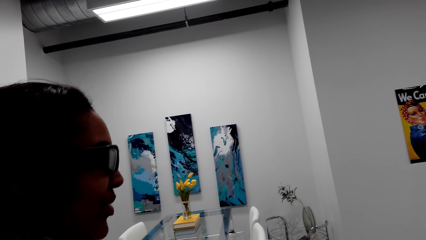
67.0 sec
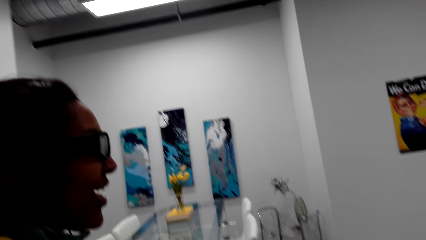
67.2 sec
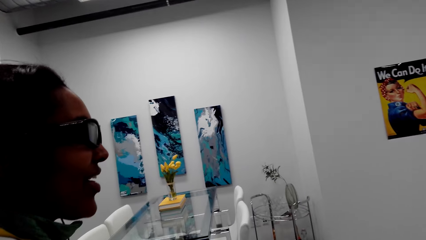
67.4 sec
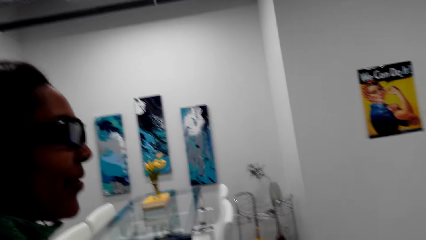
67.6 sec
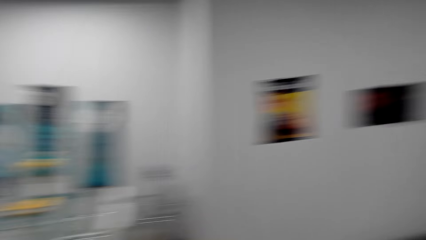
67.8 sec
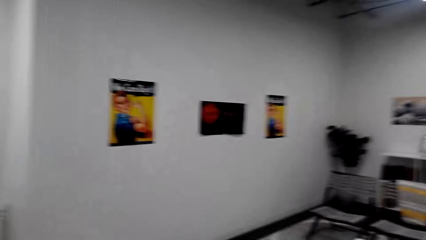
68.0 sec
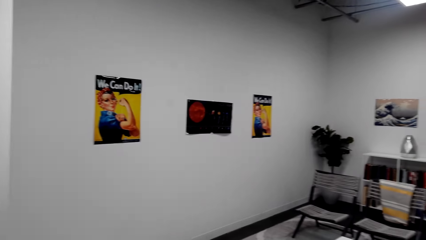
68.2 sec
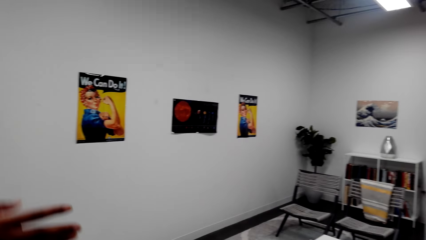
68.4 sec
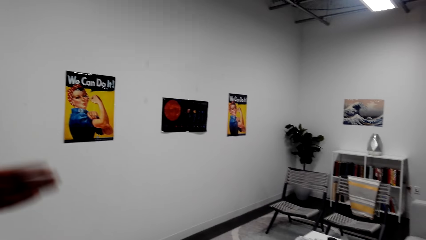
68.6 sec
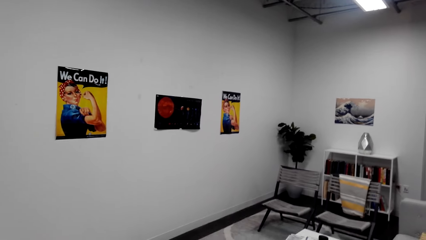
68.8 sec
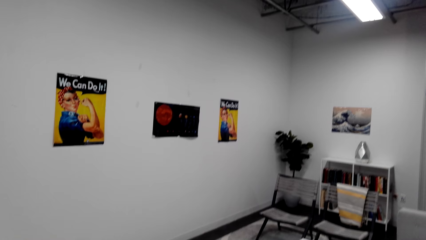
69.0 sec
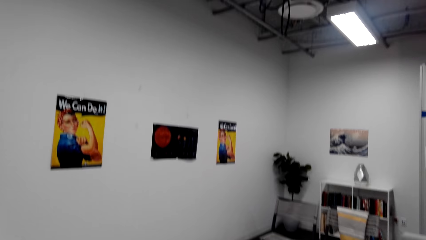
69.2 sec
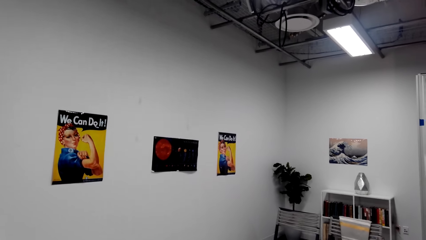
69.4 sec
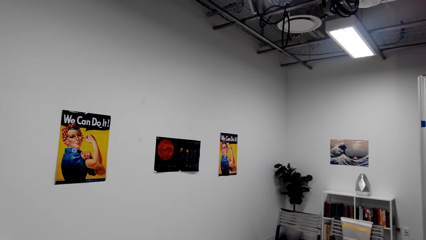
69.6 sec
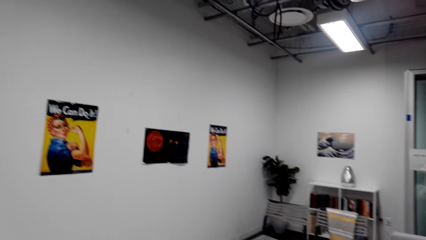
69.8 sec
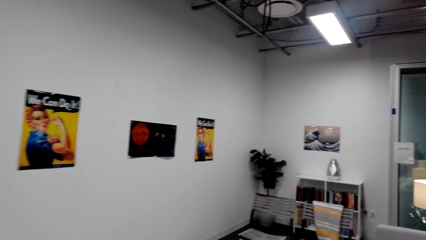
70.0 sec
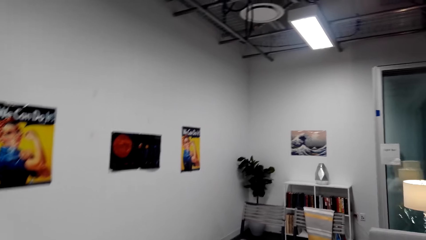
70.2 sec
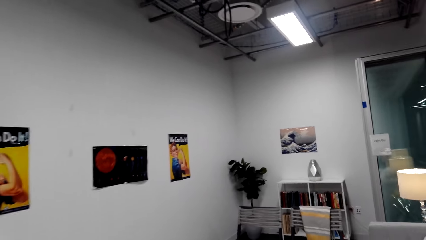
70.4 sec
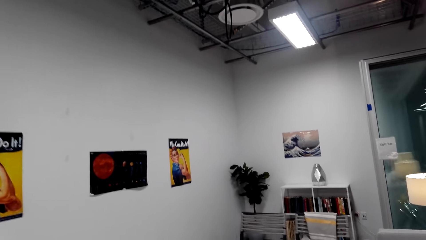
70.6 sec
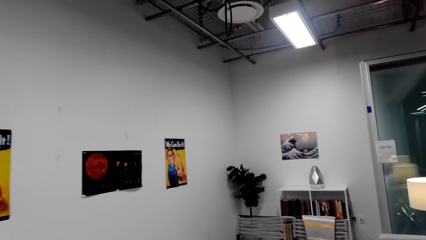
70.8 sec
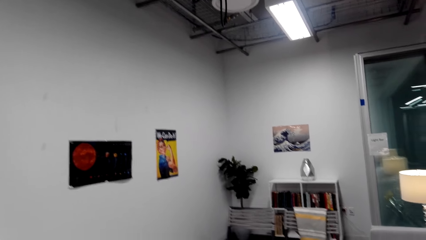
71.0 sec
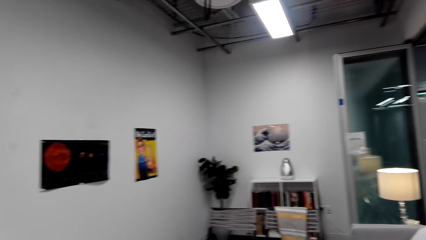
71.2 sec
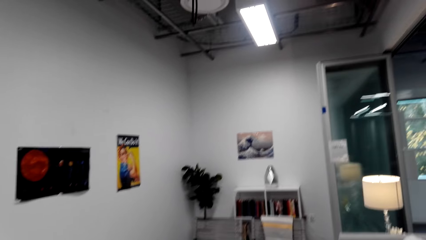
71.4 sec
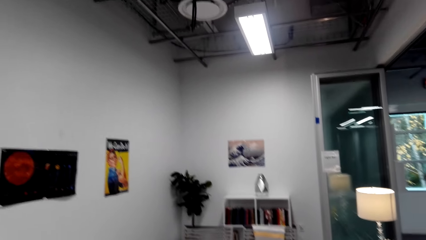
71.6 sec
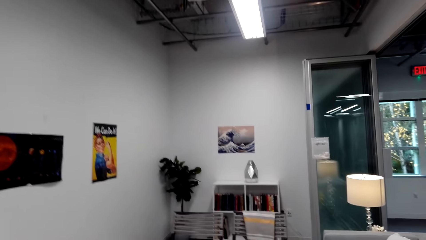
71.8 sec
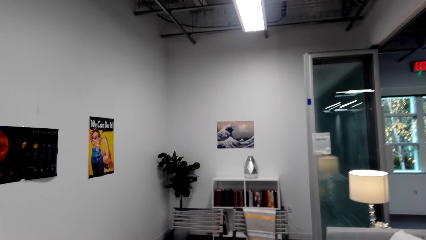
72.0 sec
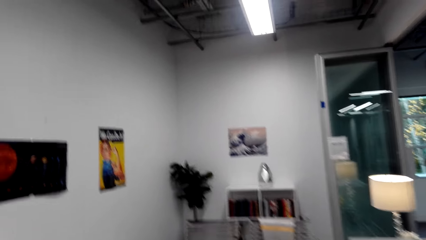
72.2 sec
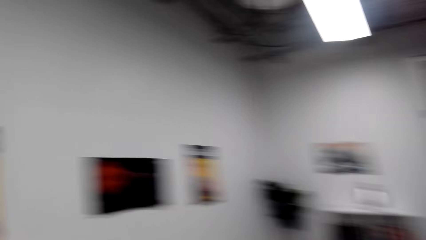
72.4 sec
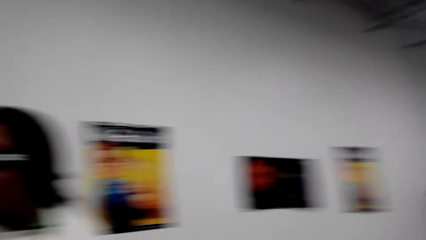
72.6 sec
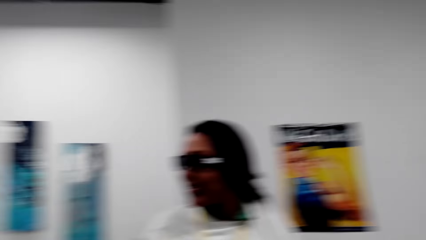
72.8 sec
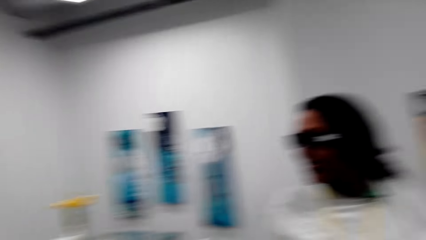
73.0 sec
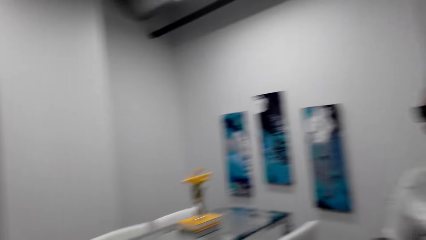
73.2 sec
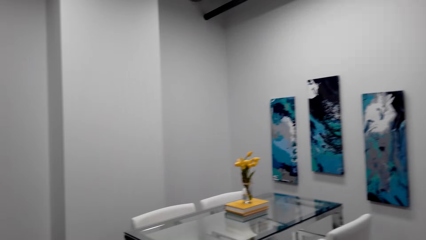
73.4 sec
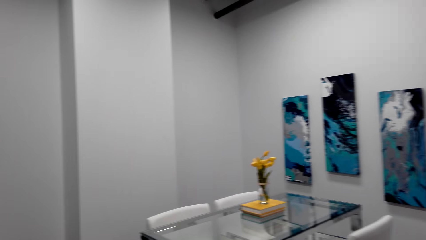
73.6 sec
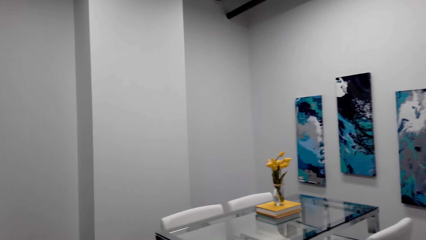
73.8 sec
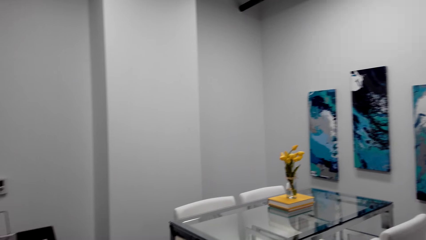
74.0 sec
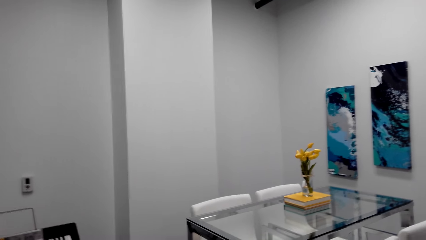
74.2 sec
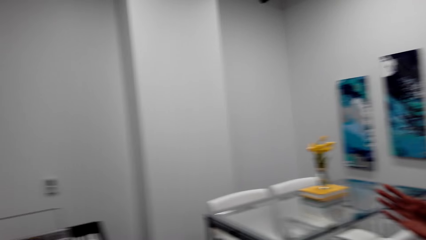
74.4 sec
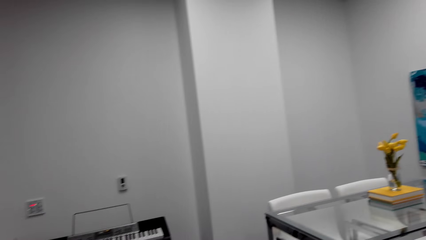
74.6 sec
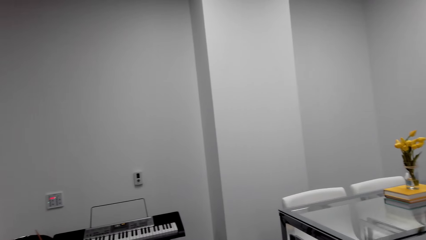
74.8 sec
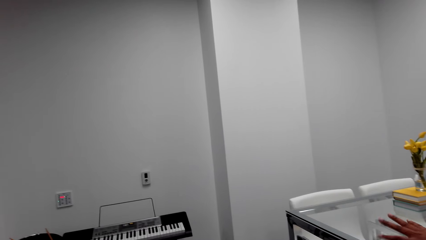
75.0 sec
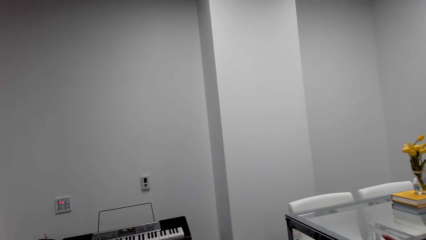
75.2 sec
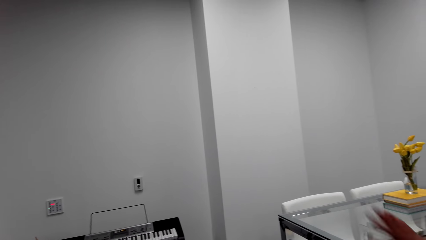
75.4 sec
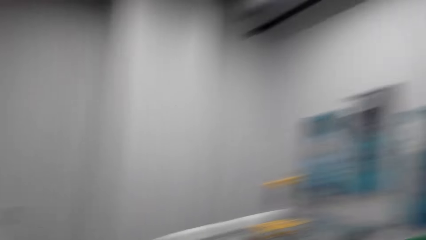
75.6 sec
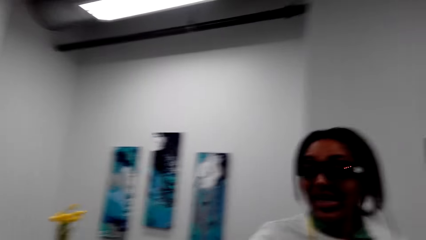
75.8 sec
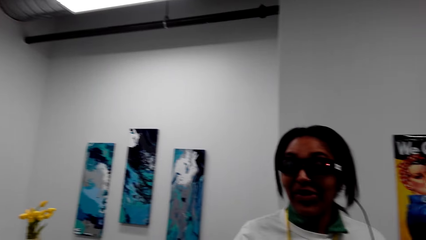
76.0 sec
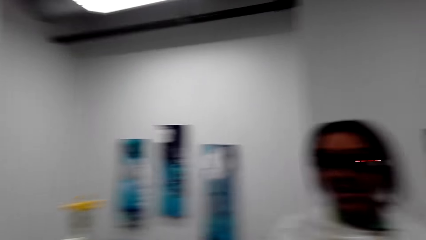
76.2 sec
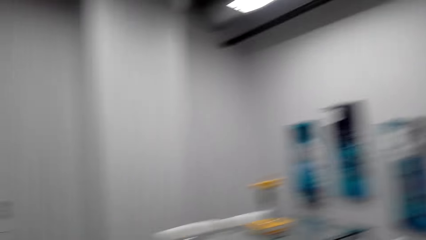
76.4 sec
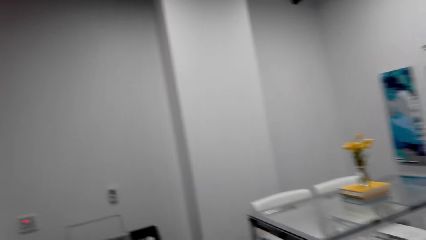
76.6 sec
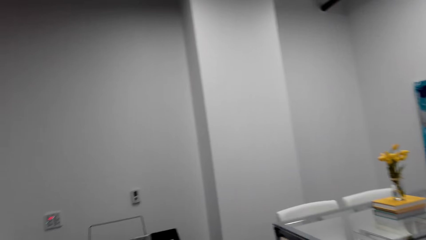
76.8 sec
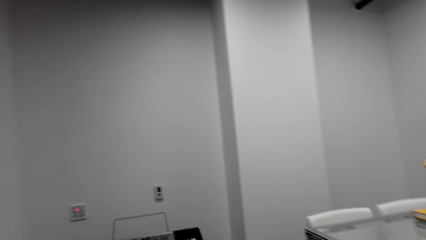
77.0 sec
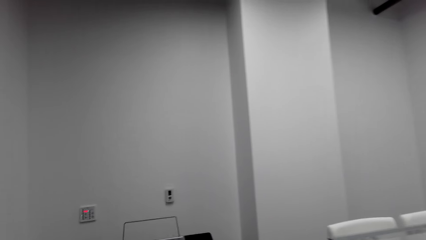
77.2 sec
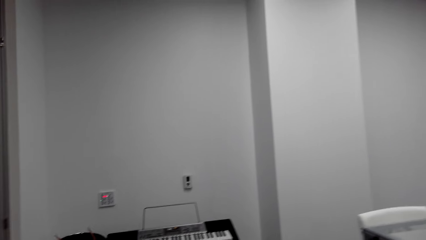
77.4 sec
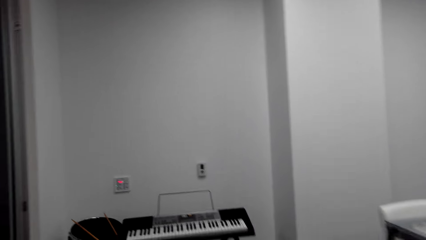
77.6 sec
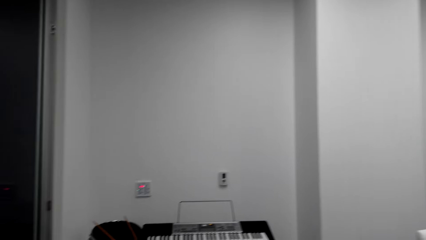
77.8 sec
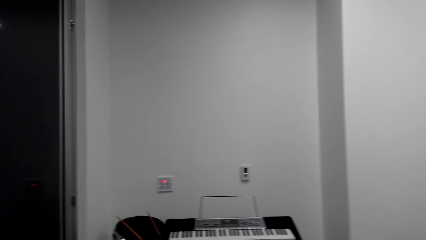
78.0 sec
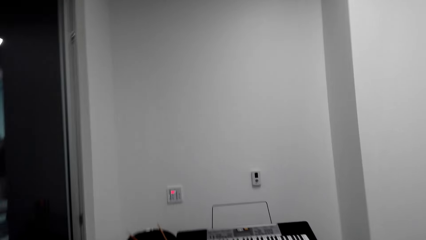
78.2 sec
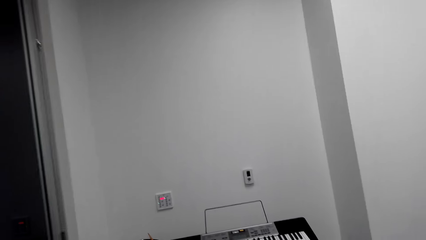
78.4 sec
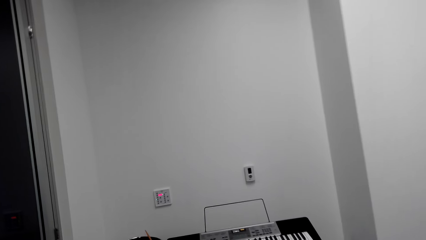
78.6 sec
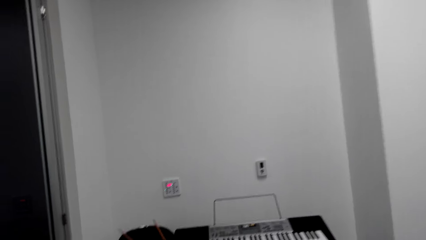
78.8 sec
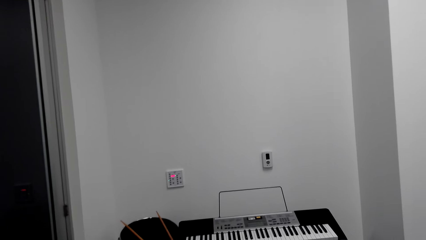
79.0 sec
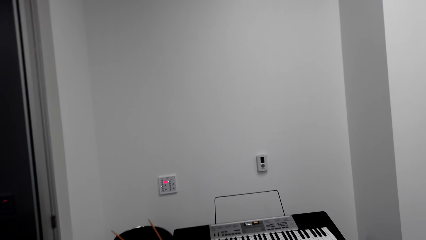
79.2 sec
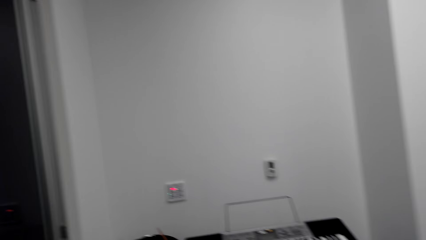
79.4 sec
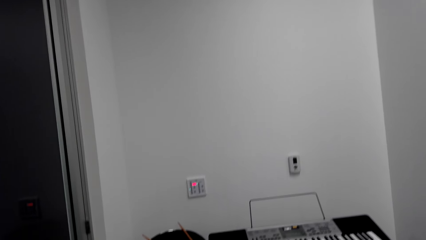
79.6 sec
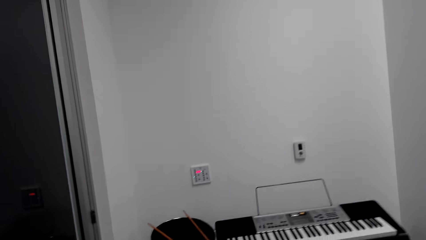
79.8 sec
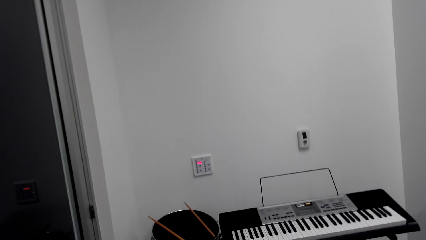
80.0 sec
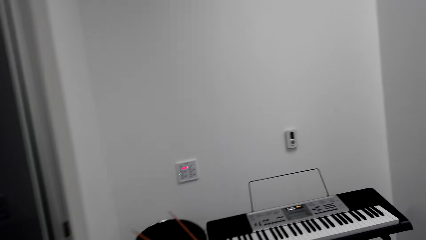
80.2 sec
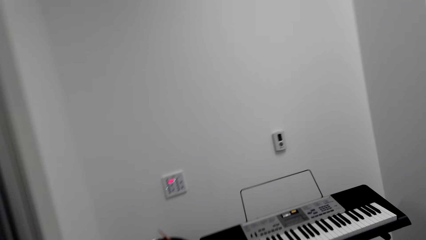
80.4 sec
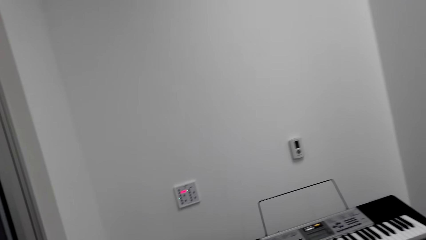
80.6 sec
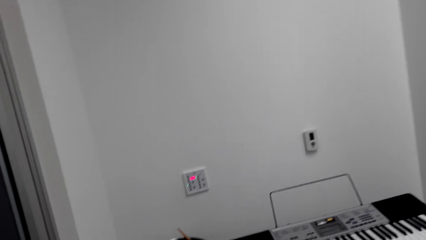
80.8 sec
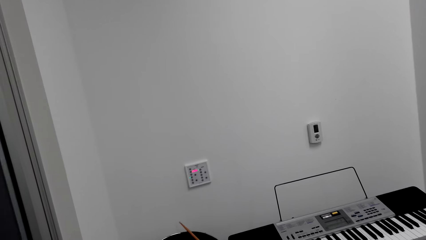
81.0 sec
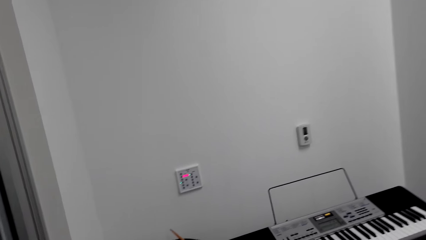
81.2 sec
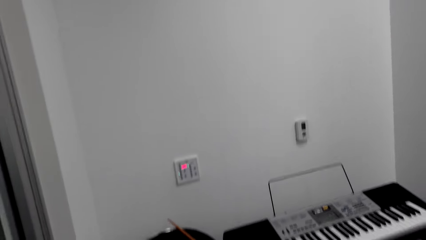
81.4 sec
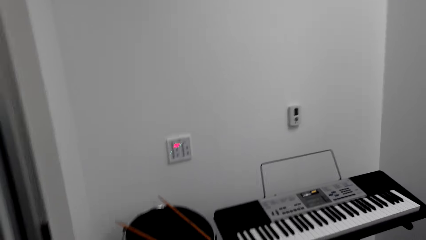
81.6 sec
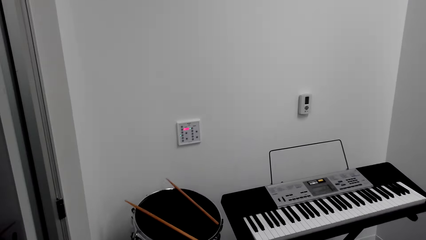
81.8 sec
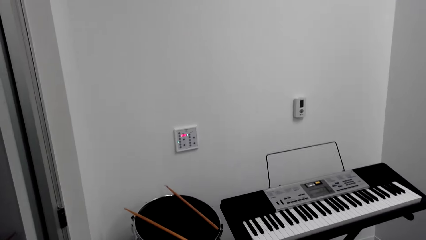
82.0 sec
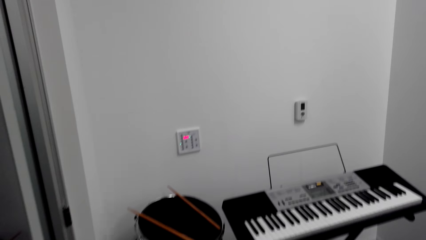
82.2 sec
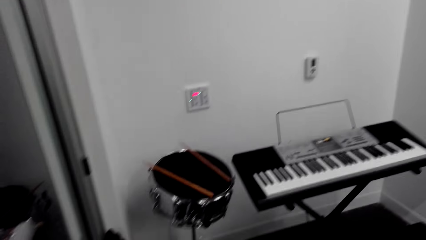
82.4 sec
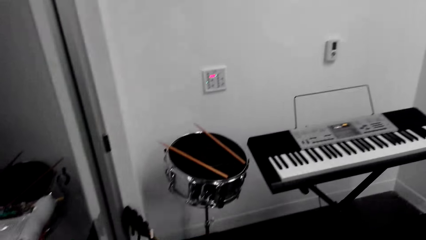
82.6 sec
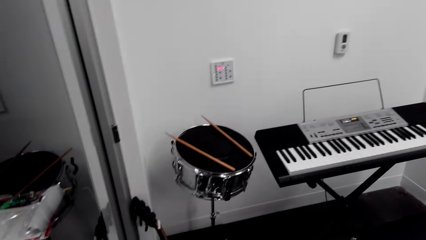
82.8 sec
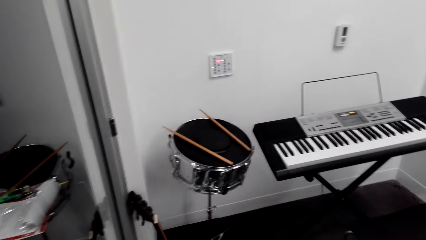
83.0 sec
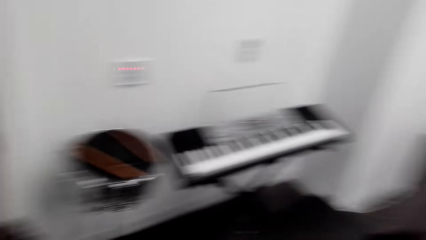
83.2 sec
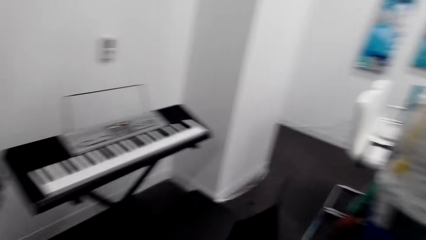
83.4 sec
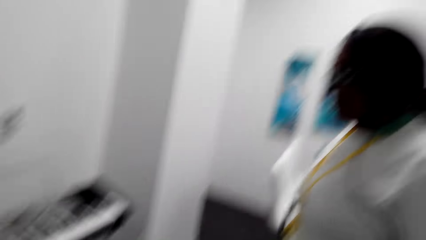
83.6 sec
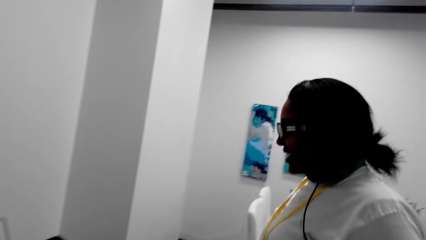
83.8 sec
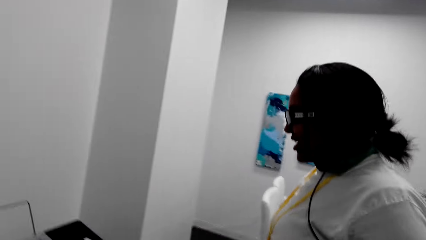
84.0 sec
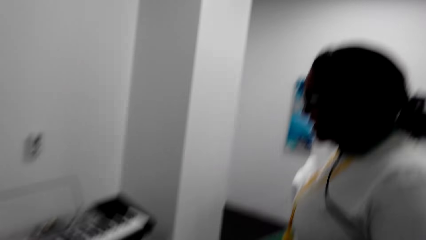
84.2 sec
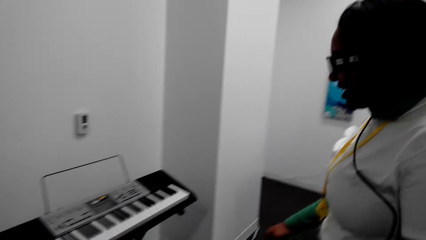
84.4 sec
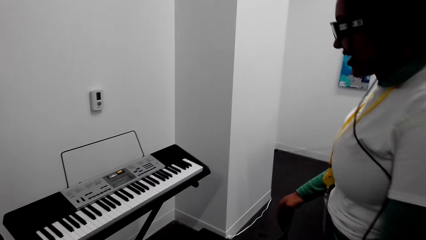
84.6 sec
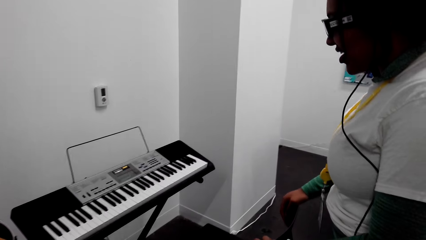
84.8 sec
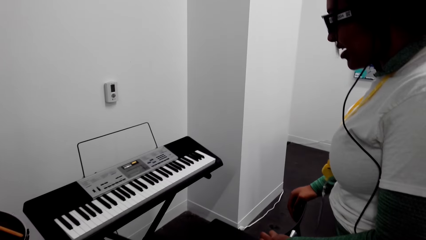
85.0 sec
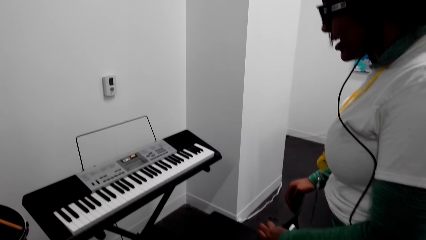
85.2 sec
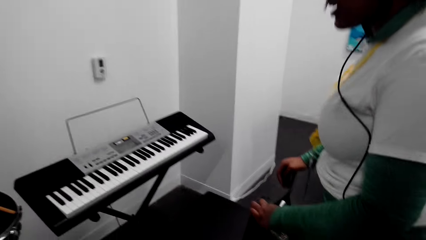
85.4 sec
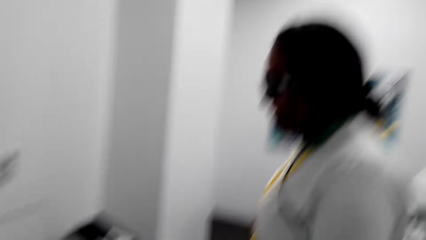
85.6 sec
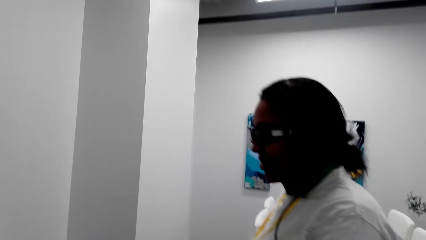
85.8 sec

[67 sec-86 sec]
The camera wearer looks around the house. The lady shows the camera wearer around. The camera wearer moves to the music instruments. They stop by the music area. They look at the music instruments.
